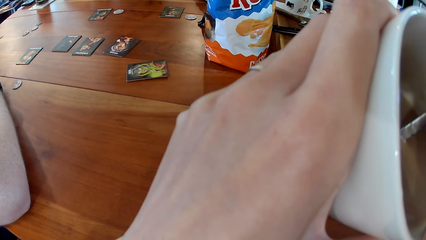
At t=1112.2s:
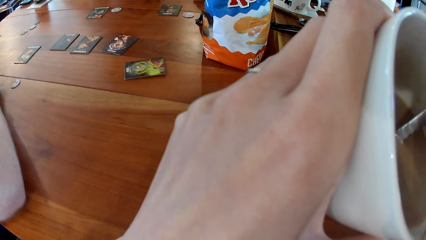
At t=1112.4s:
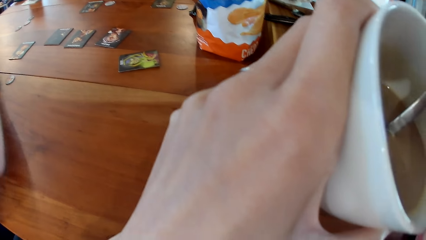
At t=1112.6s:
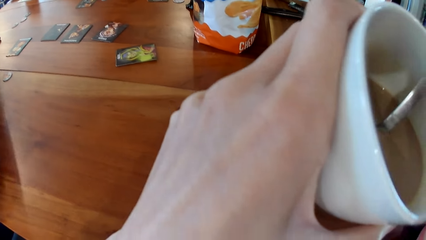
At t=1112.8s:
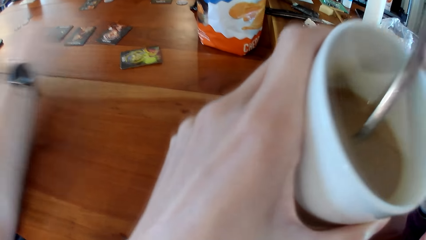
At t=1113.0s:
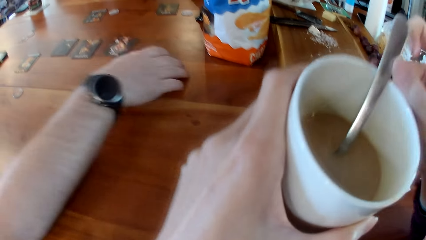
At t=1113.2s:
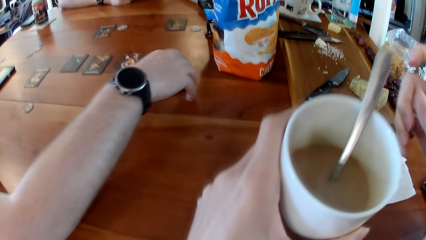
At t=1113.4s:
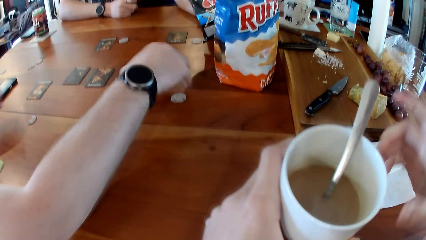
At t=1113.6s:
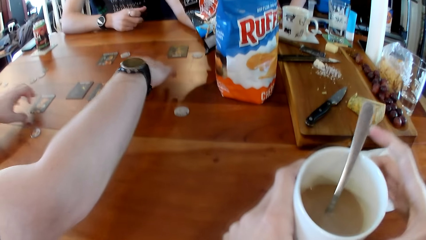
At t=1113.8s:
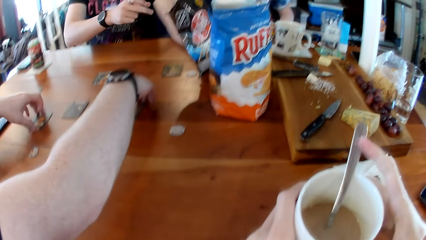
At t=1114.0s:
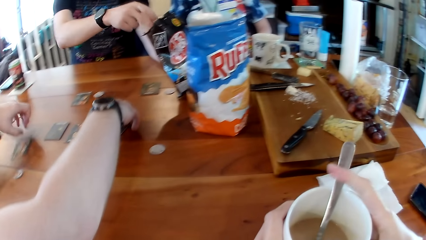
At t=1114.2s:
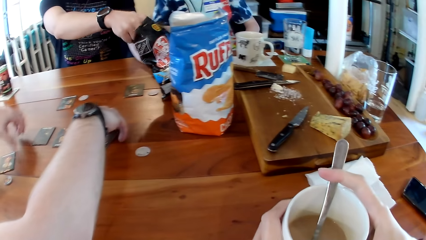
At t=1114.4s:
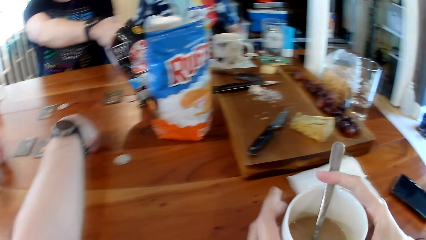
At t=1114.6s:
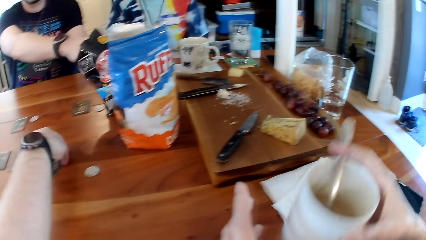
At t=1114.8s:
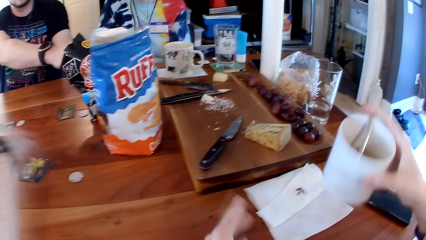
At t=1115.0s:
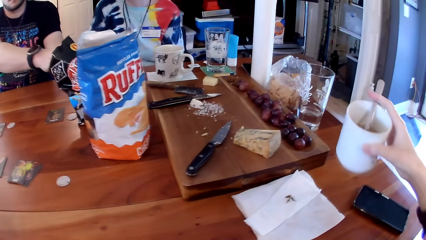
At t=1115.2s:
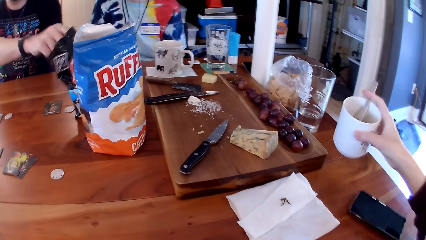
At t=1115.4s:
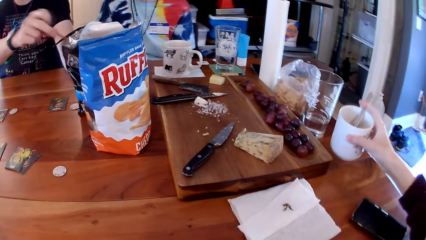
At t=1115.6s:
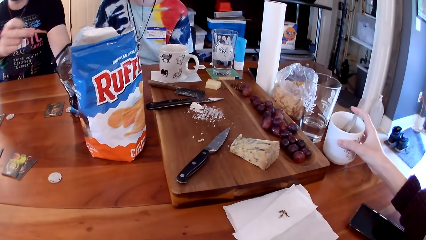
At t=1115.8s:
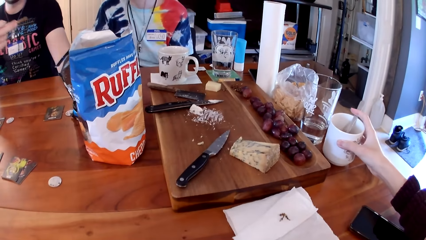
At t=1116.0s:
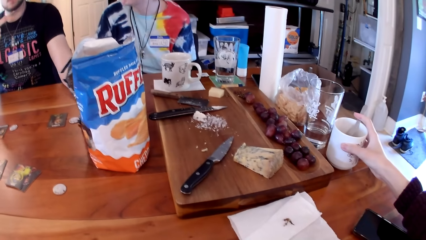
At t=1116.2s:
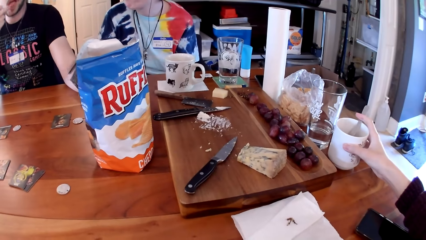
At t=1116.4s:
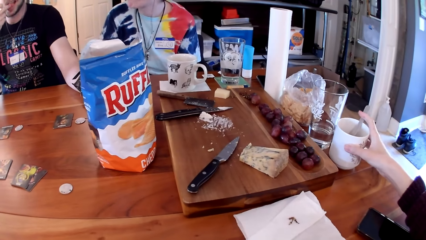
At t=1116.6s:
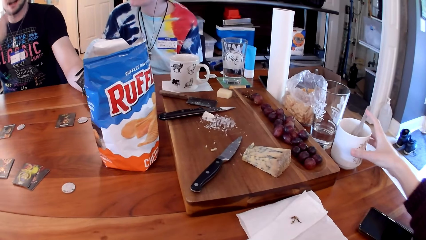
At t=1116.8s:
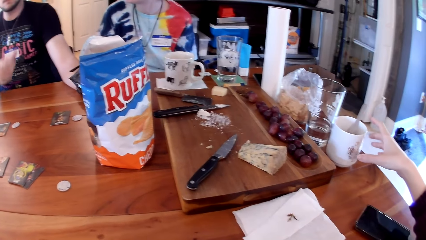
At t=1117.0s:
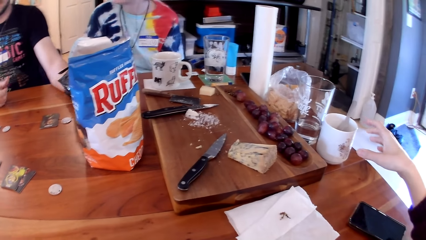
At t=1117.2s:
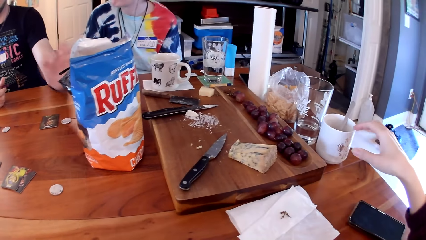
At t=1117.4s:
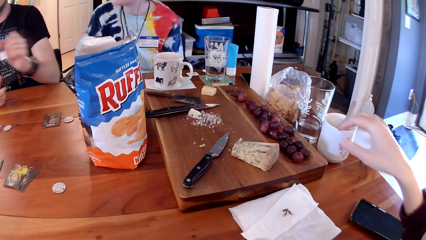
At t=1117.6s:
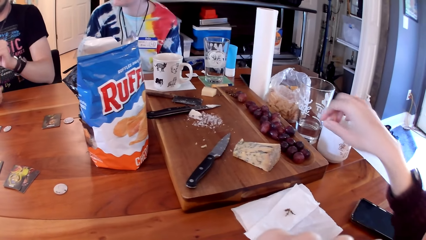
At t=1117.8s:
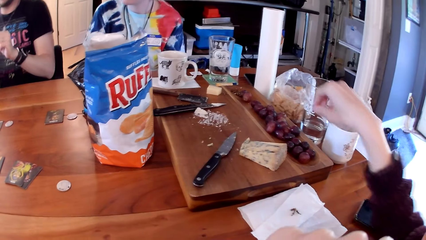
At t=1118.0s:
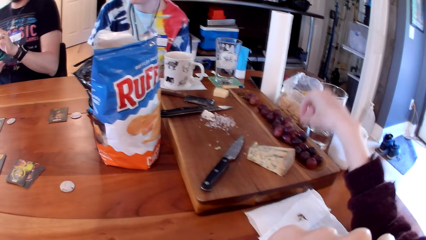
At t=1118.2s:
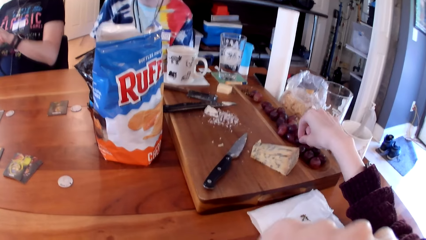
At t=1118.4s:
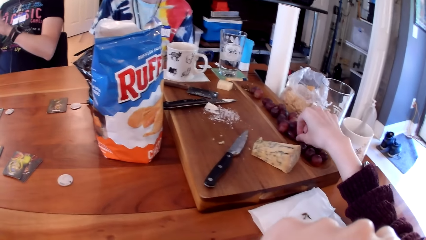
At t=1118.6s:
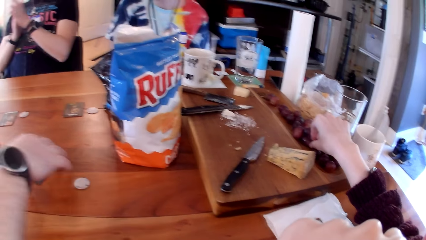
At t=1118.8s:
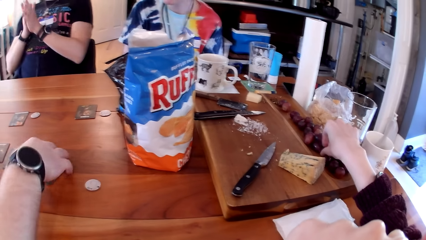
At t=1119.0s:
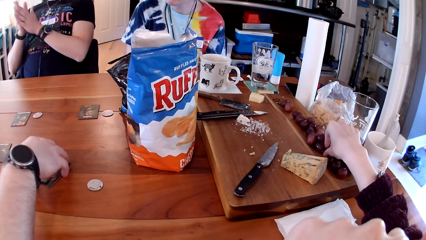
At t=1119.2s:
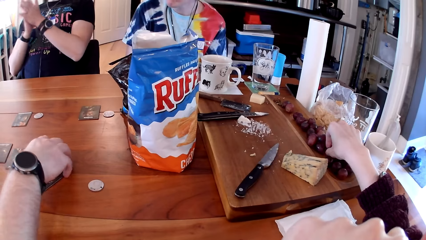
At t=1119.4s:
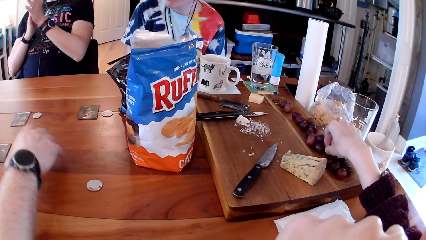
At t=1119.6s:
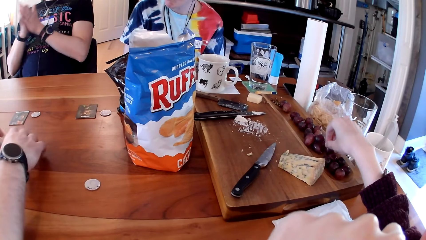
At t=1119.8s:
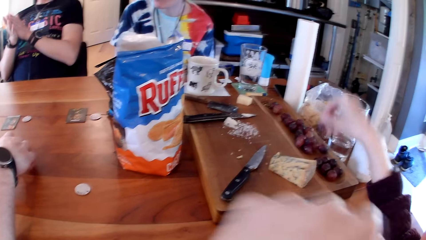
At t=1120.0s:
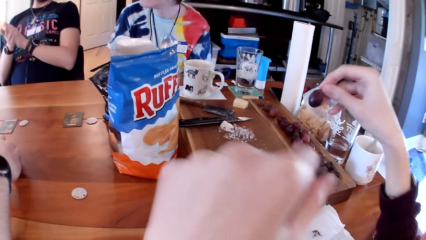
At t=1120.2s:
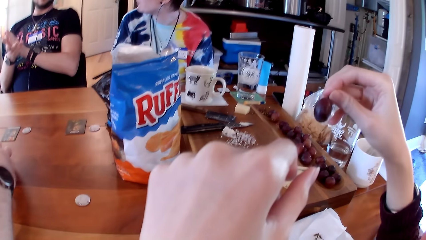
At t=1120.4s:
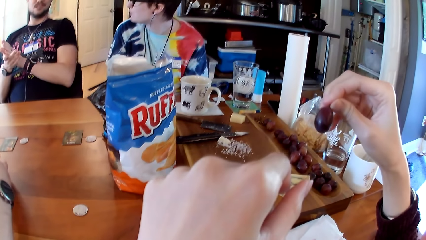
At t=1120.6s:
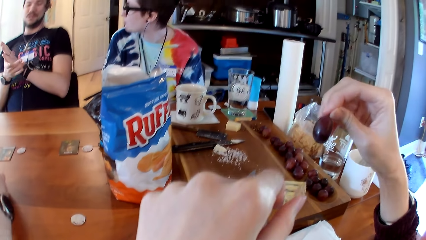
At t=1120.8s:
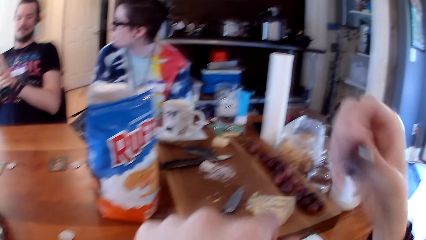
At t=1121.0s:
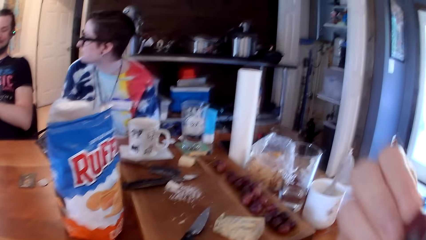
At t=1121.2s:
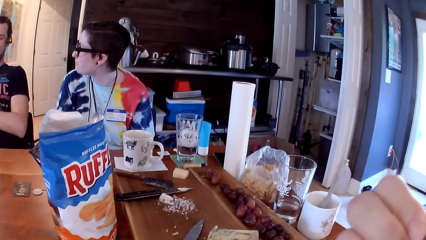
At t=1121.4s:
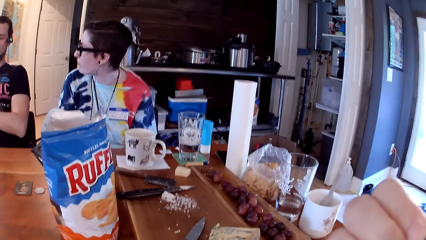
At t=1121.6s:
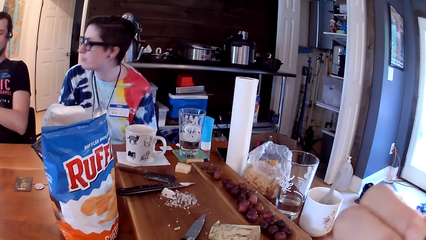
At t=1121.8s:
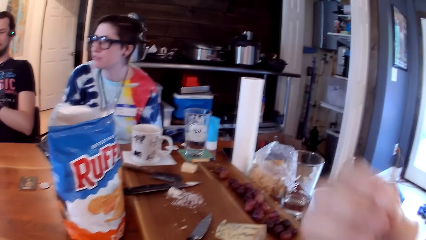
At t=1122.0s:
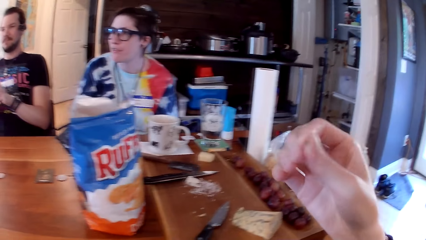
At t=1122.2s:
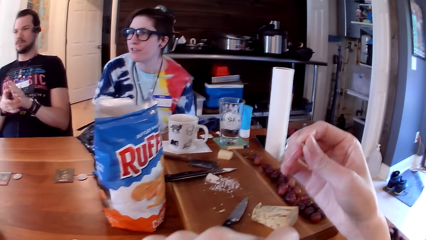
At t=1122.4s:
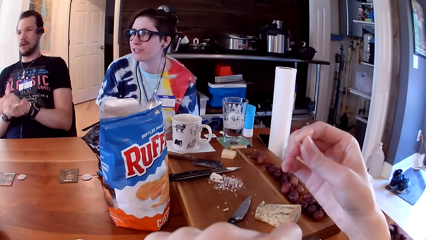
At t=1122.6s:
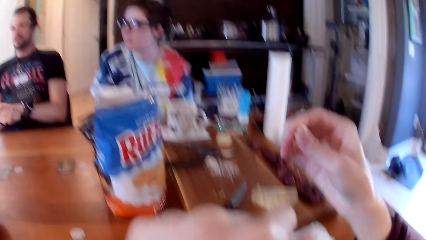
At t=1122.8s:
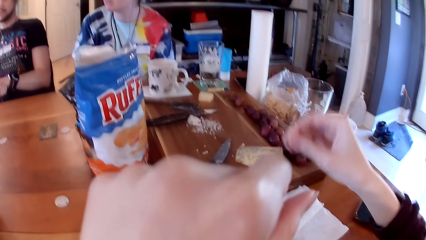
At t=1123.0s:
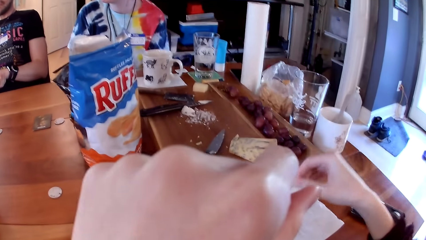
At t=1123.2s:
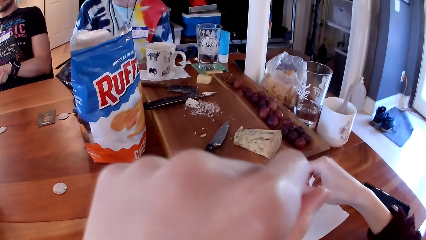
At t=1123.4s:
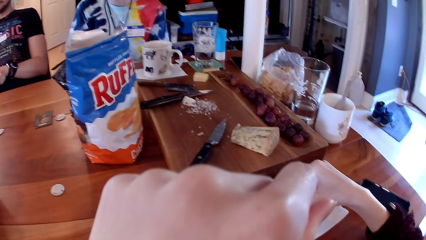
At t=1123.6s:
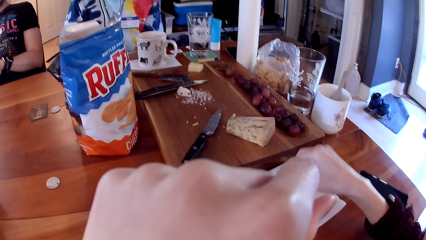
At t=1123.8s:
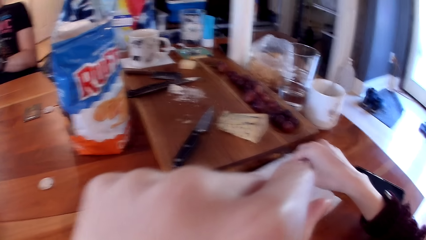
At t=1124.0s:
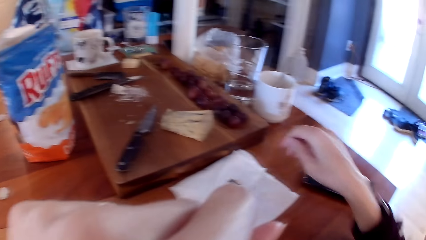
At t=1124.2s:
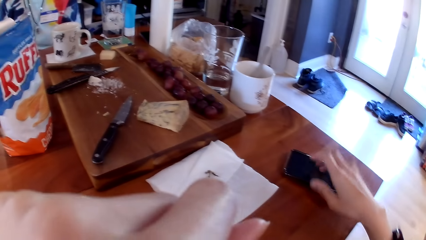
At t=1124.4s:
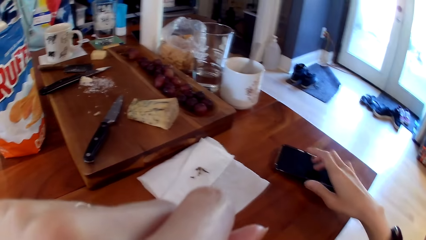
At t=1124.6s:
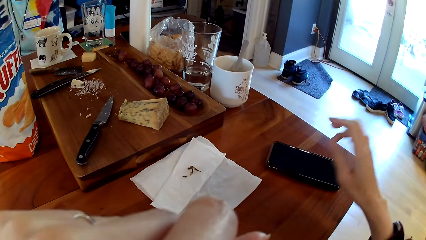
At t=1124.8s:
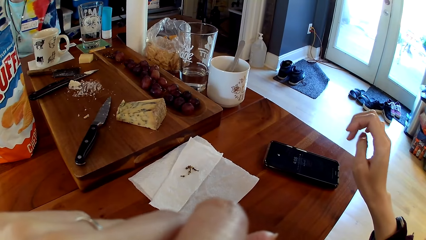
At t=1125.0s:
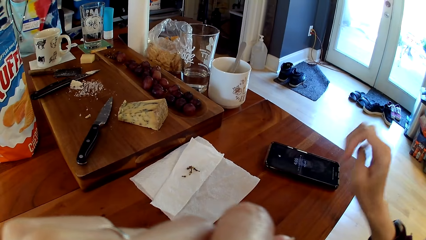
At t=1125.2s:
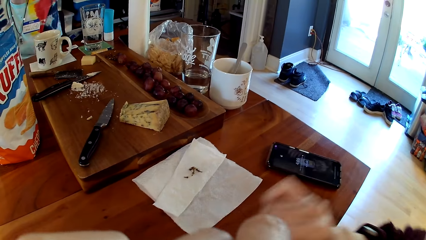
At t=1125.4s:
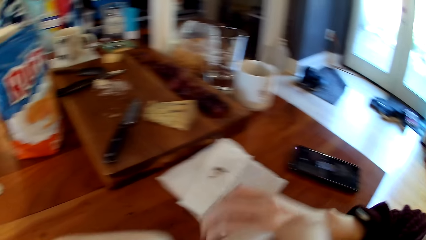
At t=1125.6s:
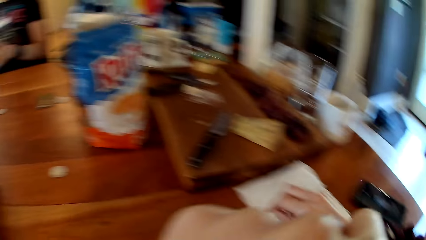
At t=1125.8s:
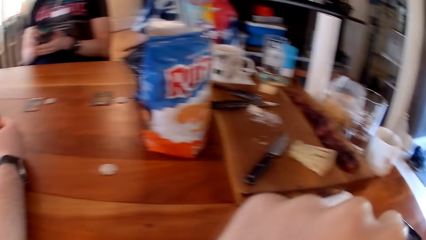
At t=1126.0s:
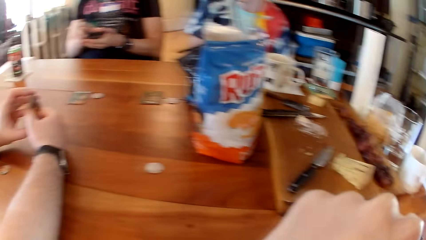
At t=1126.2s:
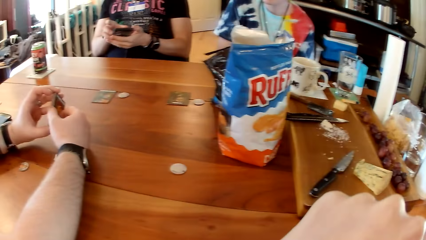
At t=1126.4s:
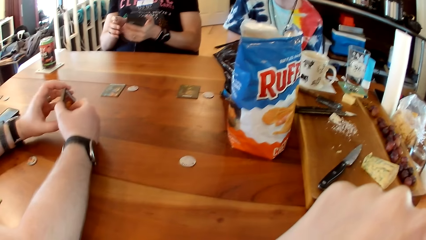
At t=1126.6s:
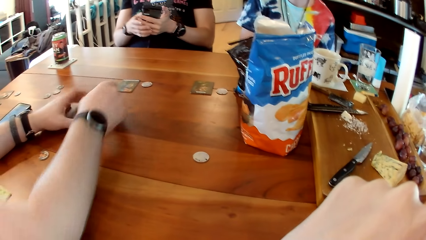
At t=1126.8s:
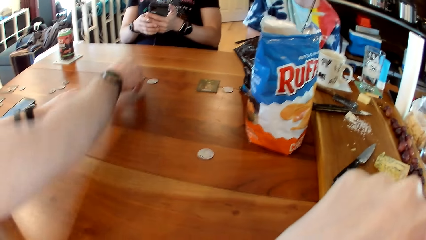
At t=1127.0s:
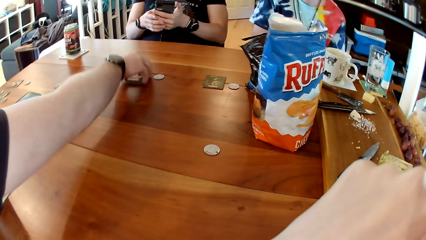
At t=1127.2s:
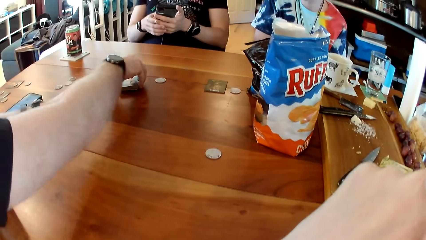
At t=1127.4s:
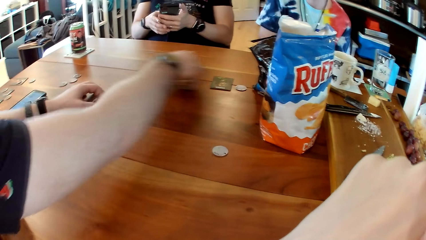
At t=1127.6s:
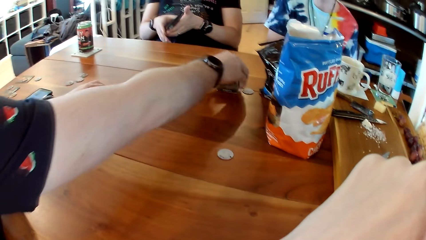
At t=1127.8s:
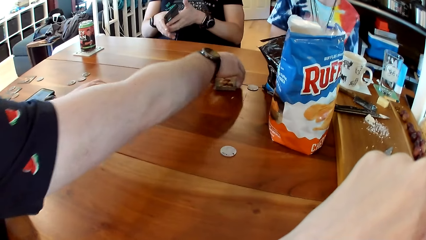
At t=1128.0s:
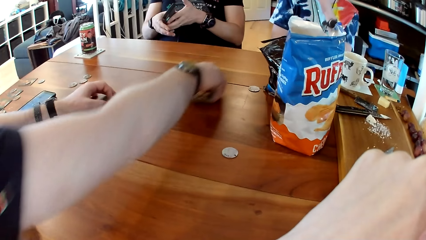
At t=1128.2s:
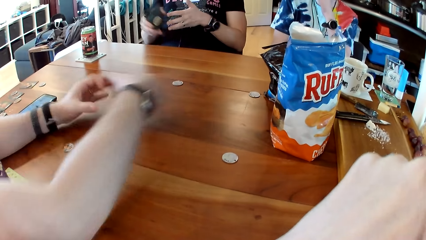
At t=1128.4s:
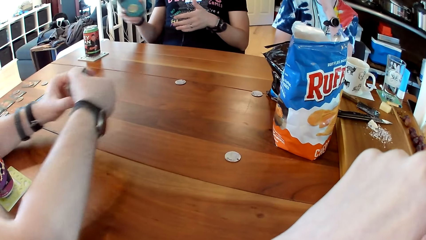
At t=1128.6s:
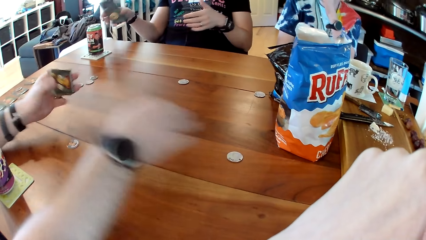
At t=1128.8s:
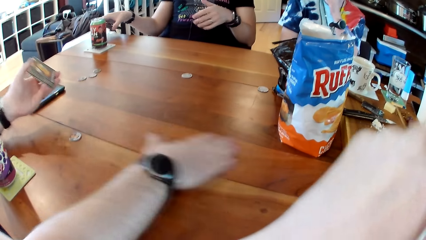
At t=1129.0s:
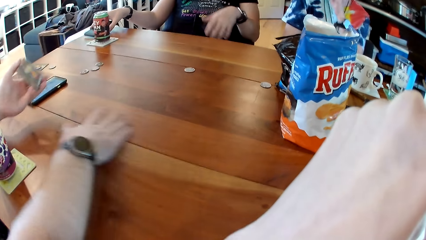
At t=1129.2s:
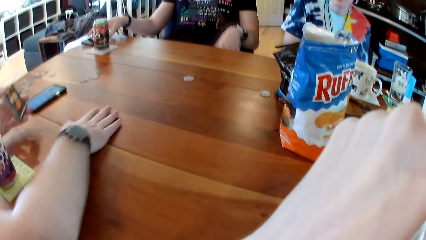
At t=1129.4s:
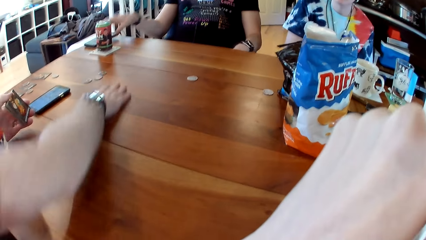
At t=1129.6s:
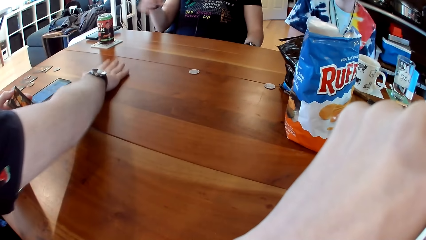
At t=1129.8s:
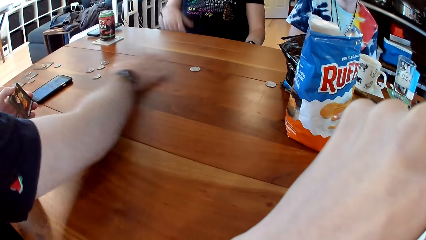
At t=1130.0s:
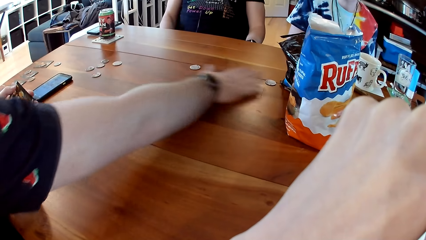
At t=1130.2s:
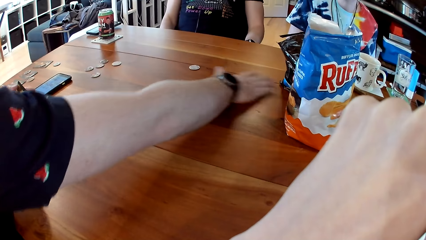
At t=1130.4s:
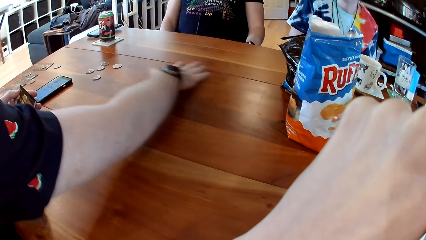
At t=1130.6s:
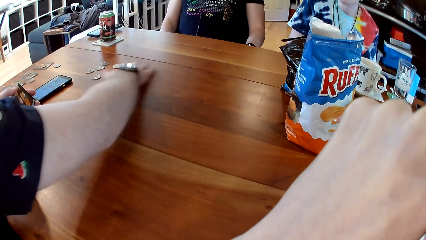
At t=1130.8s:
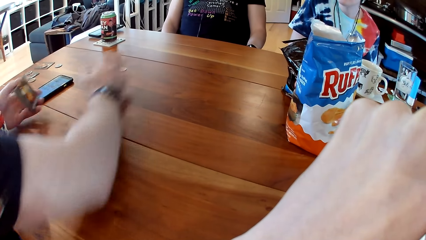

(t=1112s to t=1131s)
A man pushes the smartphone forward on the table with his left hand, touches the token on the table with his right hand, and moves his hand on the table. The camera wearer holds the white mug in her hands. The first man touches the game cards on the table with his hands. Another man moves his hand and picks up a potato chip from a bag with his right hand. The camera wearer drops the white mug on the table with her right hand. The other man holds the card, puts the potato chip in his mouth with his right hand, places his right hand on the table, and rubs his hands together. The first man picks up the game card on the table with his right hand. The camera wearer picks up a grape or plum fruit from the table with her right hand. The first man stacks the game cards on the table with his hands. The camera wearer puts the grape in her mouth with her right hand and eats the grape. A woman talks to the camera wearer. The camera wearer cleans her right hand with a serviette on the table. She operates a smartphone on the table with her right hand and taps the phone. The other man operates the smartphone with his hands. The first man stacks the game cards with his right hand and moves the cards. The other man holds the phone. The first man passes the game cards to his left hand with his right hand. The other man drops the smartphone on the table with his right hand. The first man gathers the tokens on the table with his right hand.
